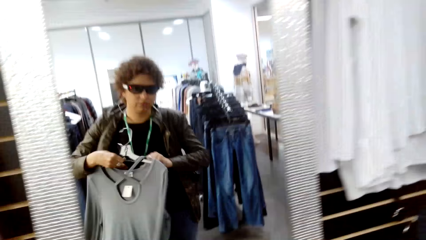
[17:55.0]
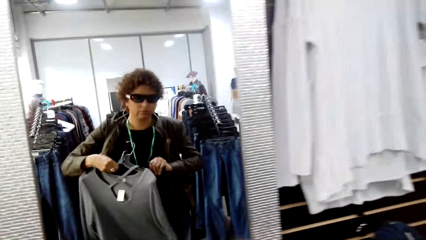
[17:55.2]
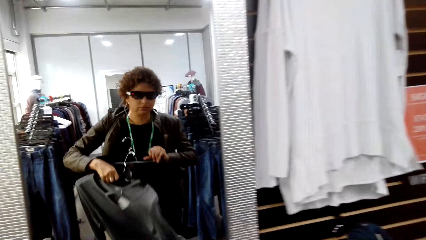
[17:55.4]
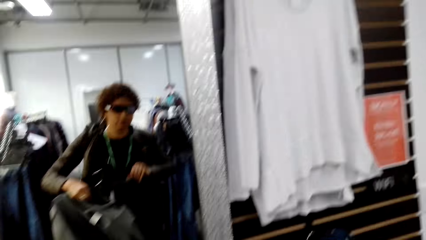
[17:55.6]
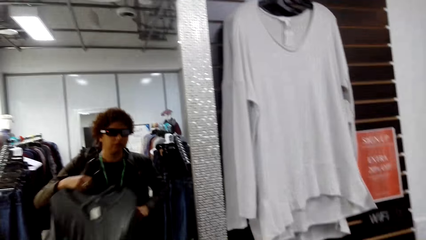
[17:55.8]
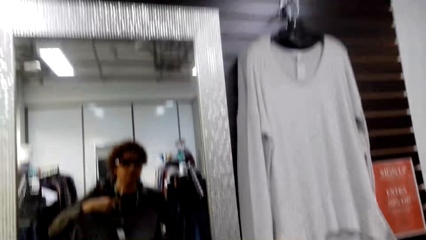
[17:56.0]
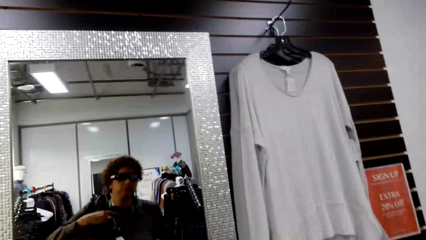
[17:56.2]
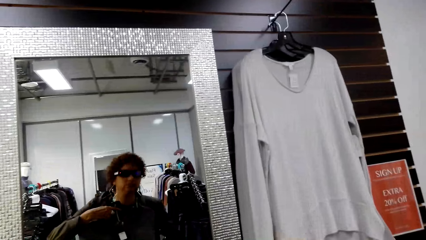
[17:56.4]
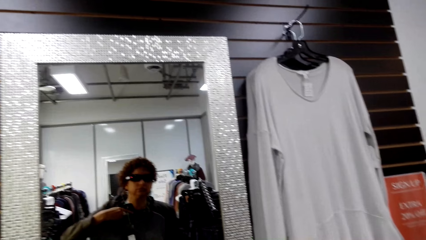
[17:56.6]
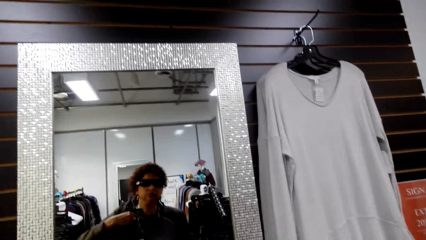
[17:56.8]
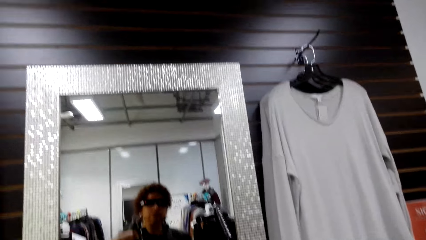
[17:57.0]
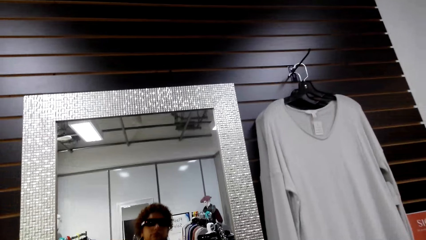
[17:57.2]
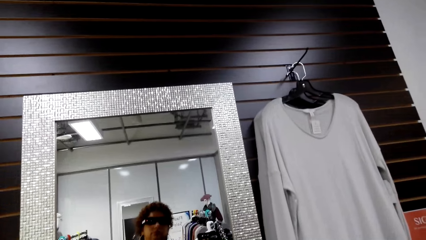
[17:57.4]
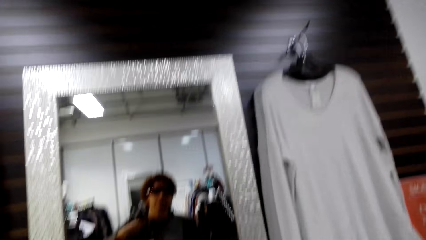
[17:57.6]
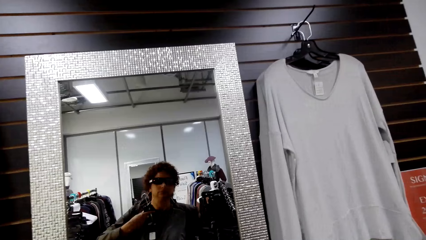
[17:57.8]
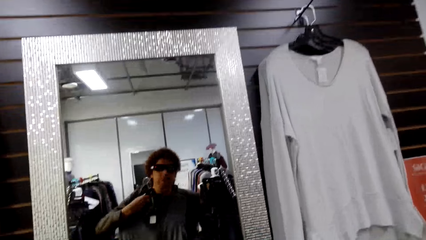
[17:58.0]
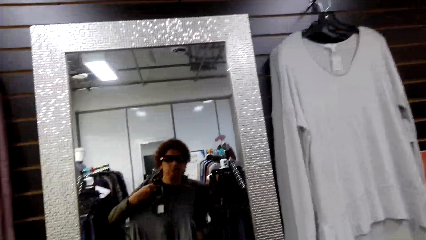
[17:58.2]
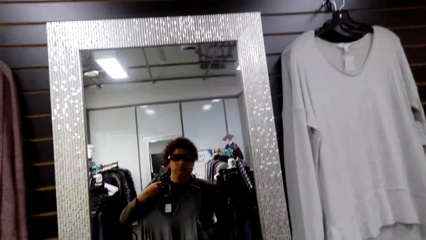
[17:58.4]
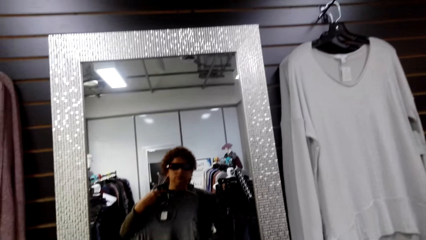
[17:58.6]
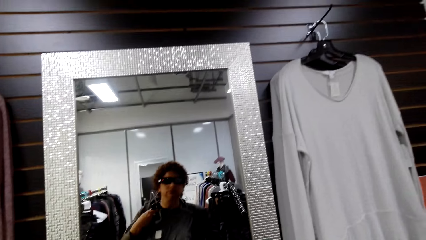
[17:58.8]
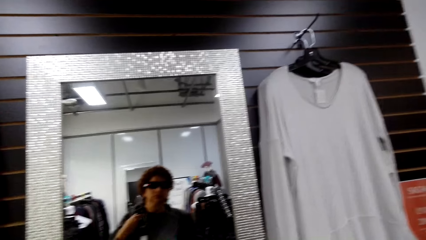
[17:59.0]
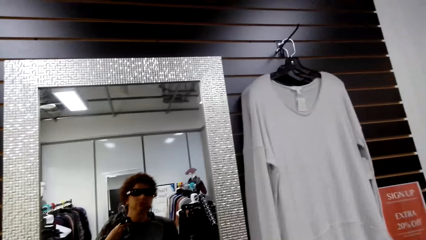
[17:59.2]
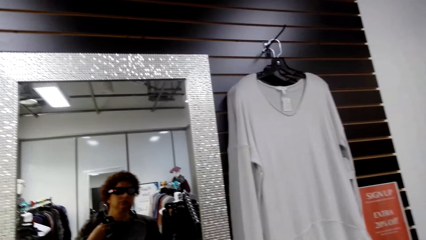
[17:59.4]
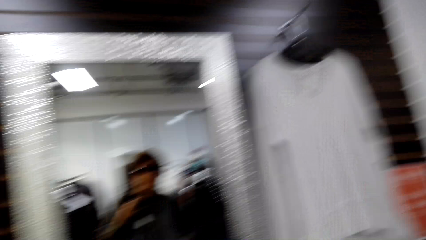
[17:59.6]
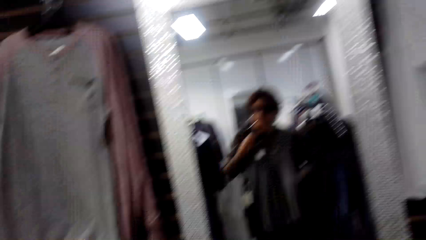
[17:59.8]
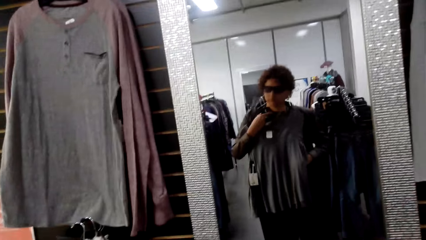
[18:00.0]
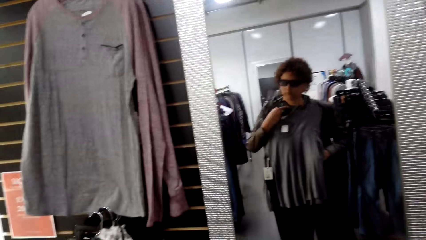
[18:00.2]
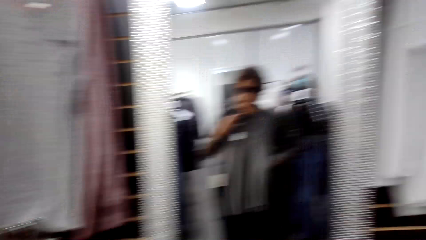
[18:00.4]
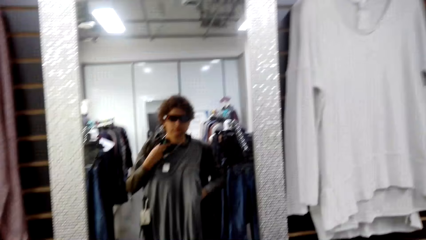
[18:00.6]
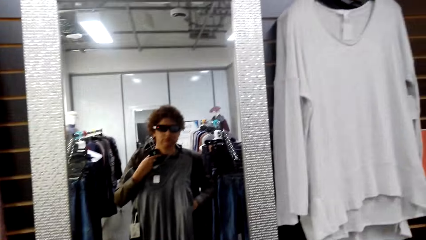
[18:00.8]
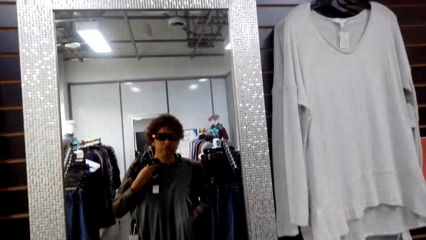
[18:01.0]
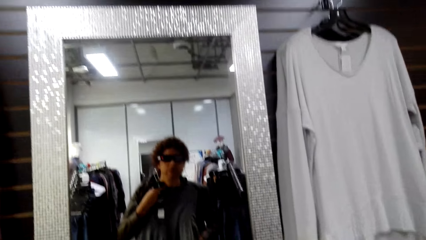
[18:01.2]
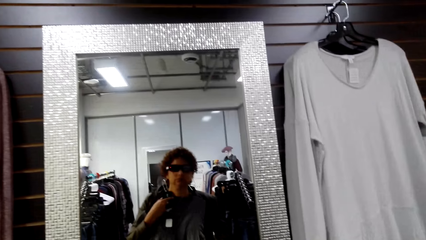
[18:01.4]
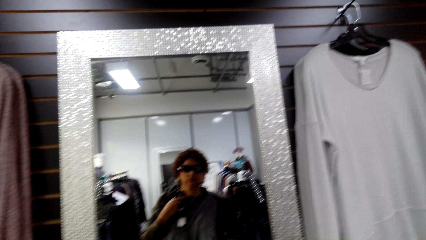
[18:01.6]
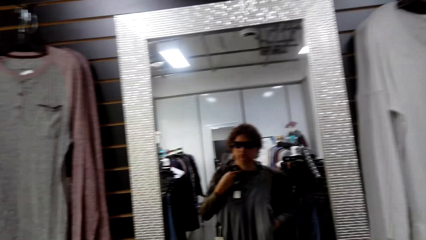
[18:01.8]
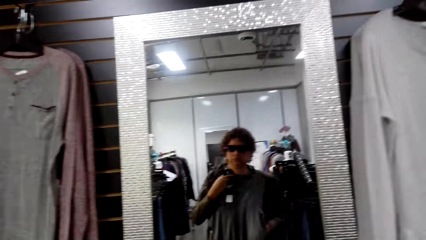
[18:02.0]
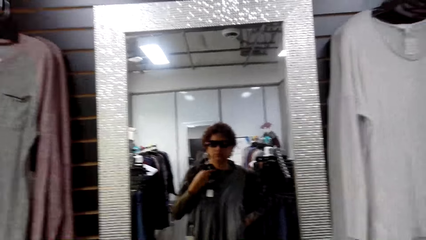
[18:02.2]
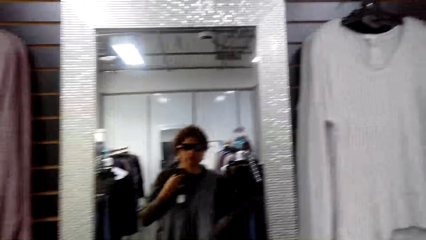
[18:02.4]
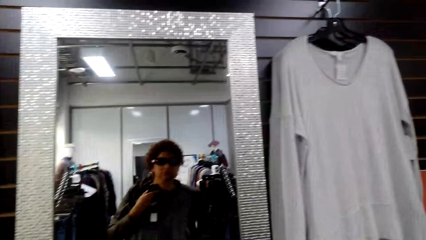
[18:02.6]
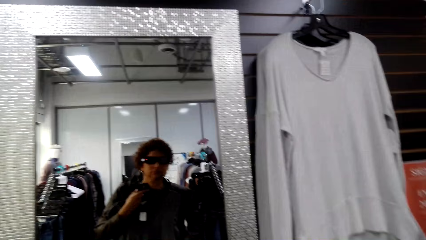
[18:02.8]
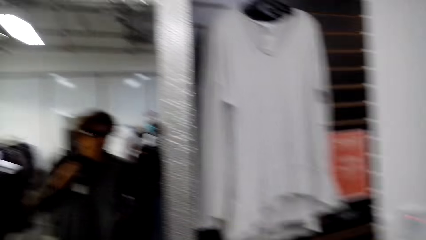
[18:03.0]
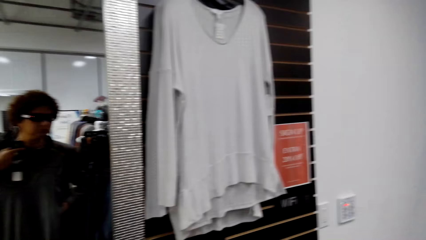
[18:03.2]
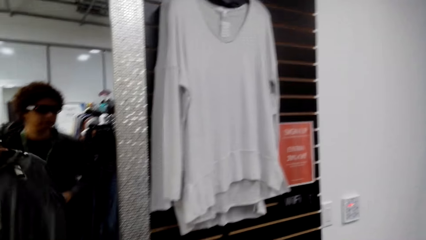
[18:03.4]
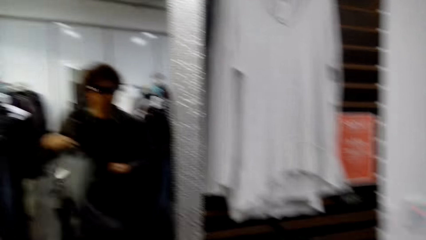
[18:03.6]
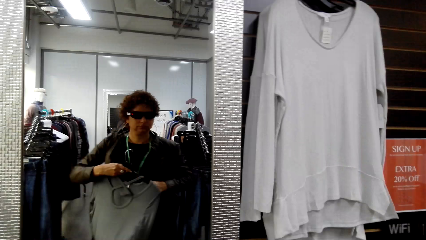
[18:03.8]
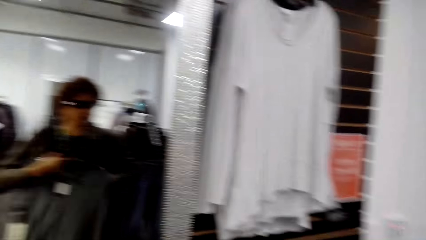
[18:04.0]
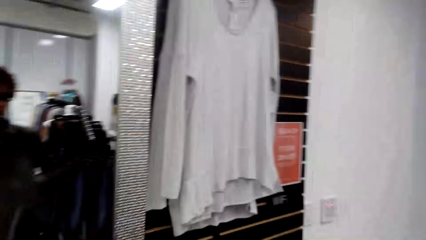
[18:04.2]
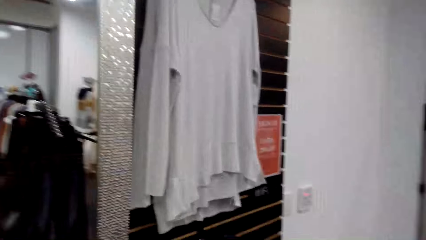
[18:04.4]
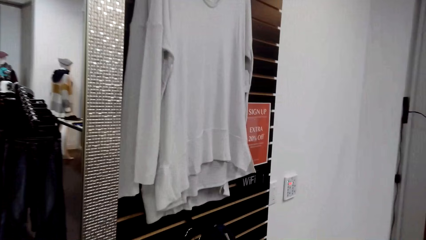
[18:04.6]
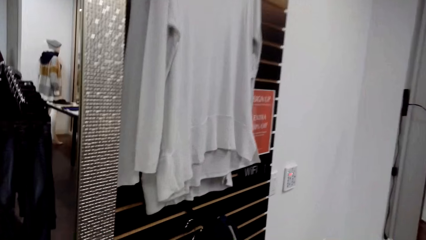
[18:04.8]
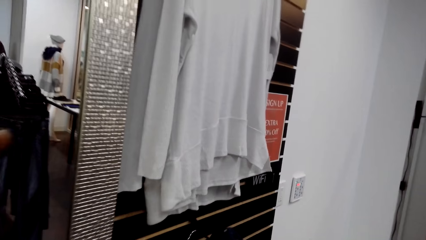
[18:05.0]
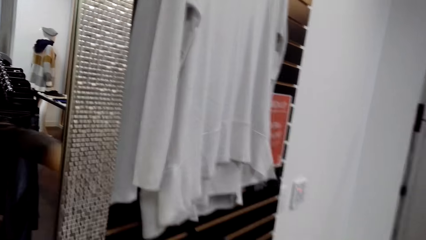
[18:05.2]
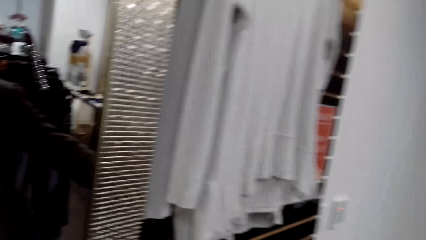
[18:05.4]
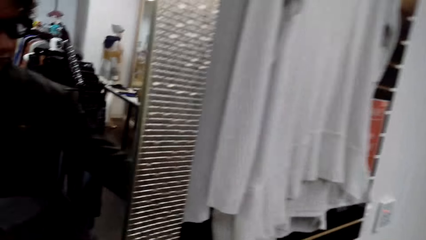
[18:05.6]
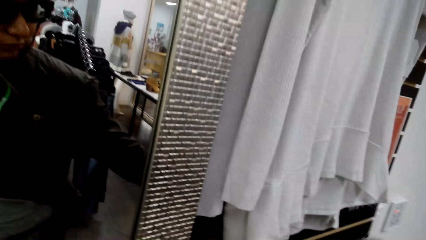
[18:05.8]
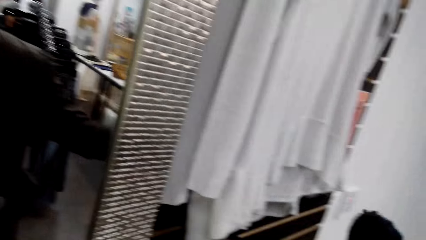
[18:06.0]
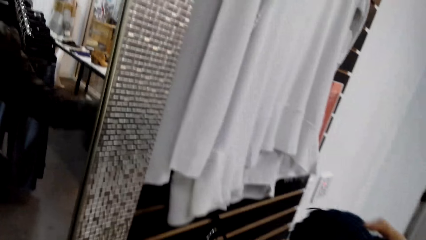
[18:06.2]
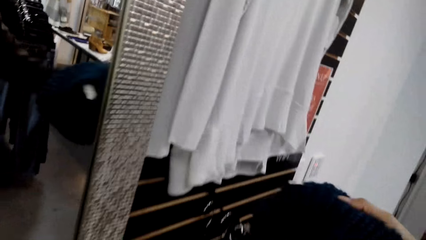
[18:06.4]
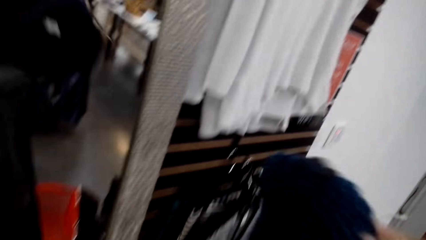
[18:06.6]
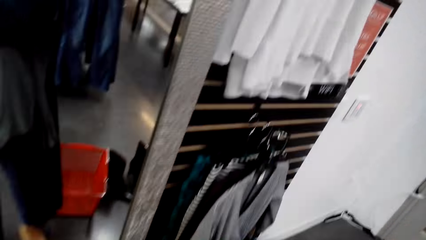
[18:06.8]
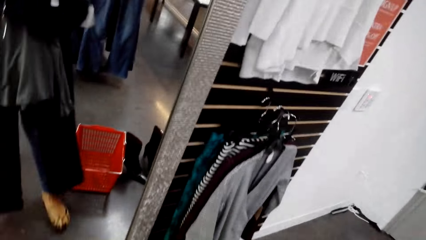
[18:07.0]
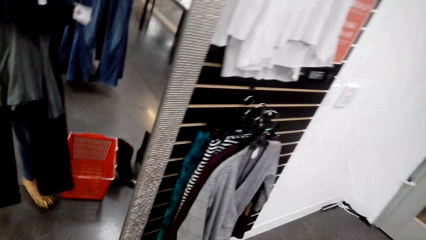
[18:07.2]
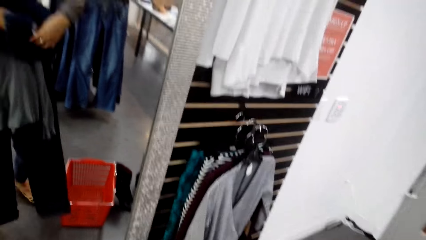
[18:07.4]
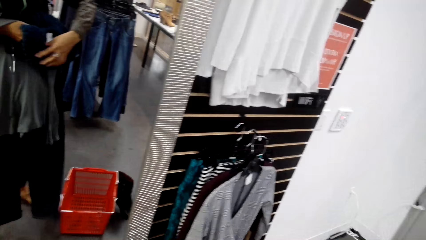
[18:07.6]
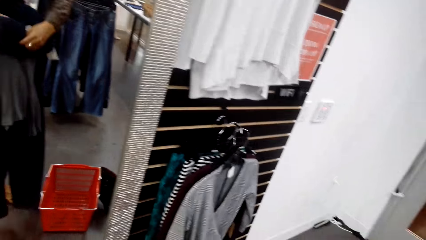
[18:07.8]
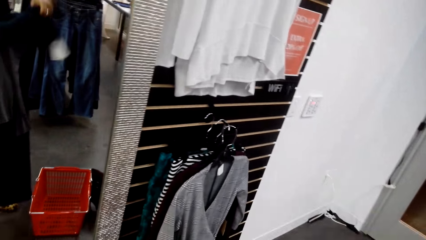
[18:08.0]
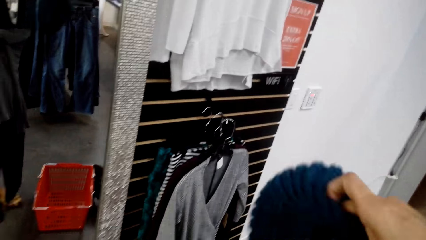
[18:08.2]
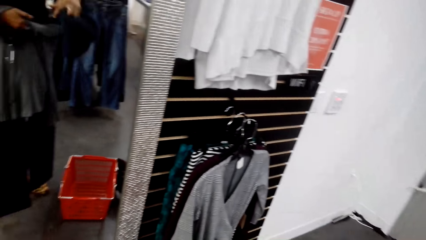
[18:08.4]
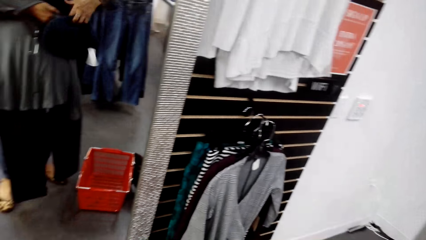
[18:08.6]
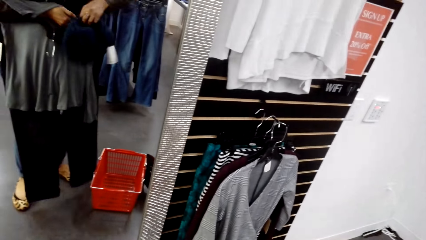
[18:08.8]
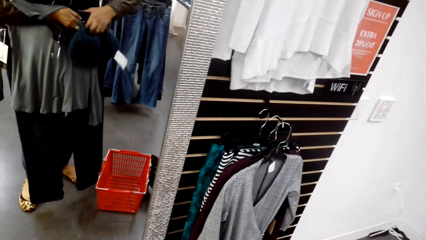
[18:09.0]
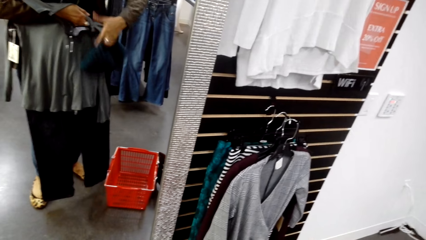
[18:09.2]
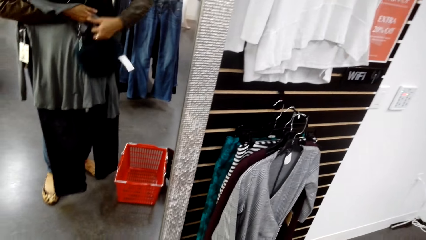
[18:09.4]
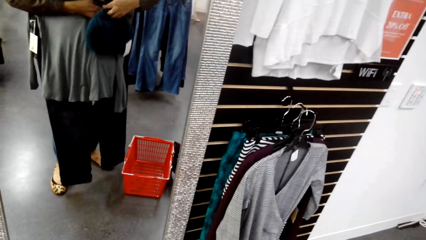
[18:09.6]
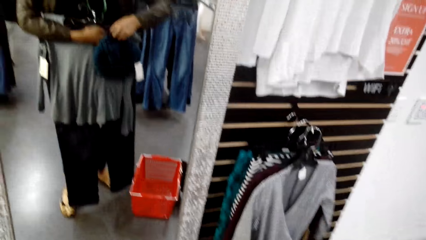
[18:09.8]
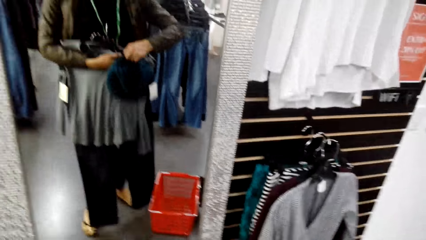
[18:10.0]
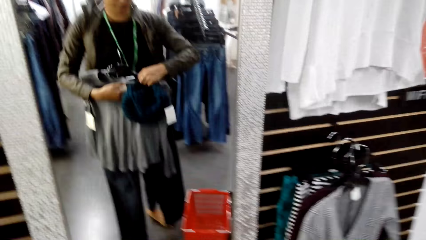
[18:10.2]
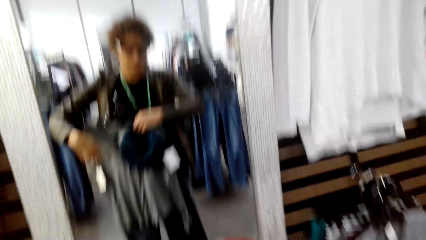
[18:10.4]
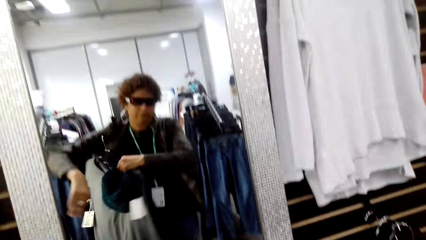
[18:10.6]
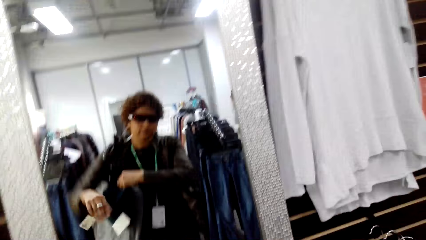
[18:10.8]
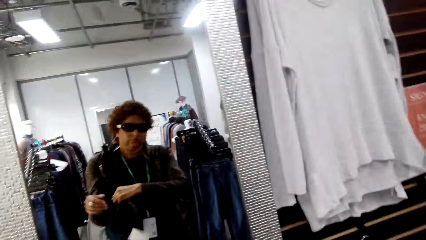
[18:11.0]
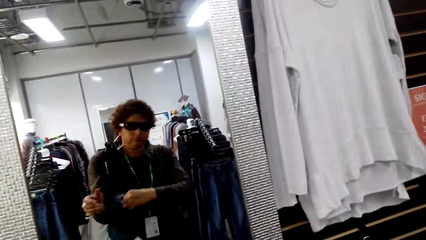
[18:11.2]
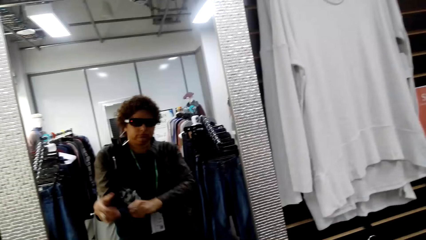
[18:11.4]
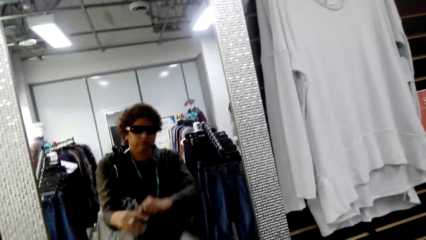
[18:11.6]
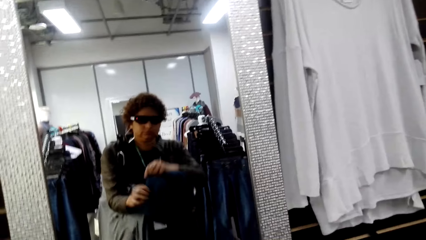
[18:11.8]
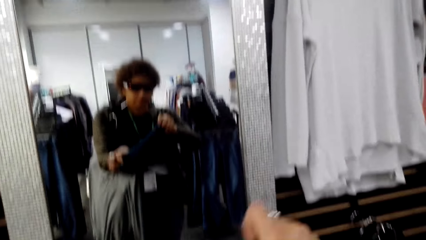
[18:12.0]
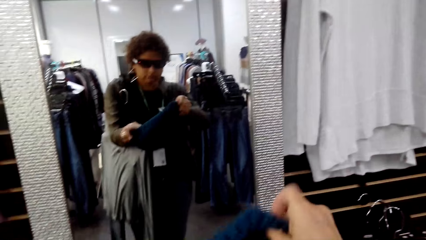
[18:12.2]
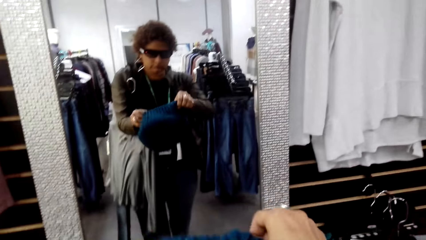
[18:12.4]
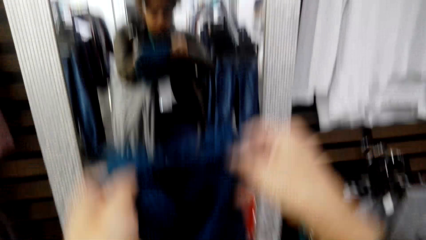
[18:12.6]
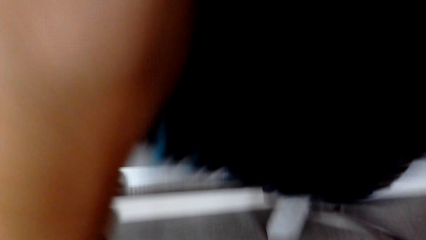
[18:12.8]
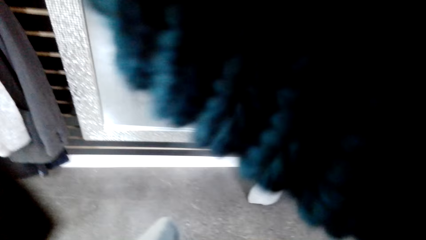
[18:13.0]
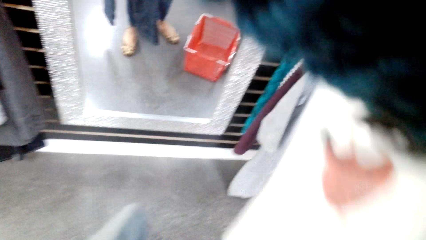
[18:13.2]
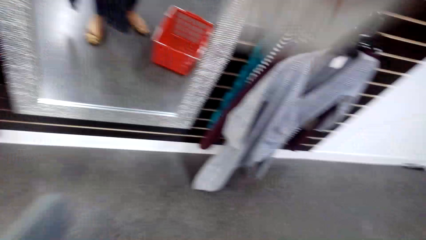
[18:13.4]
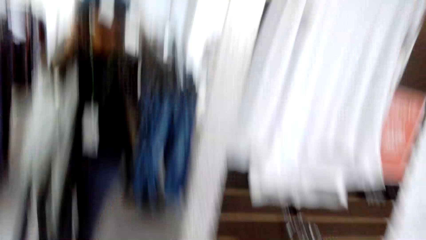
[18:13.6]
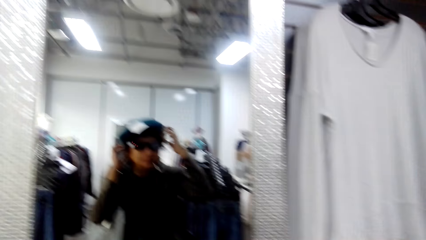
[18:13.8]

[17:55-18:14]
The camera wearer looks at the mirror. They pick the knitted beanie from the hanging rack.
